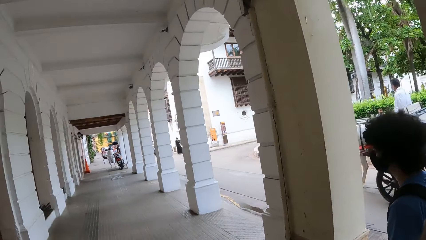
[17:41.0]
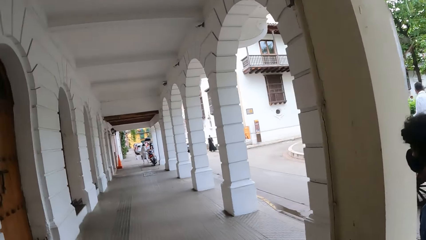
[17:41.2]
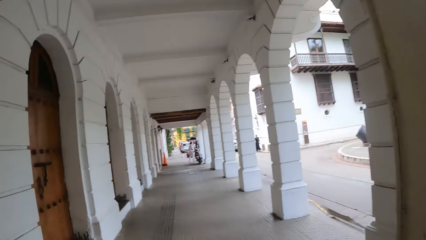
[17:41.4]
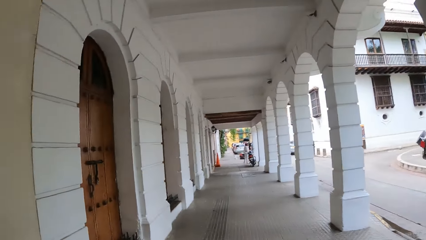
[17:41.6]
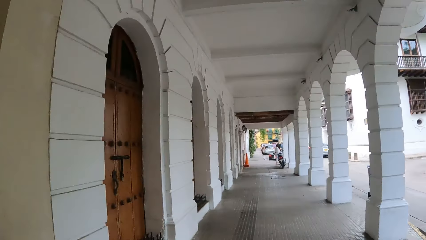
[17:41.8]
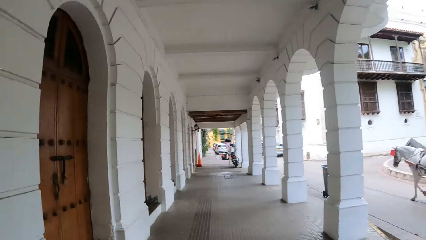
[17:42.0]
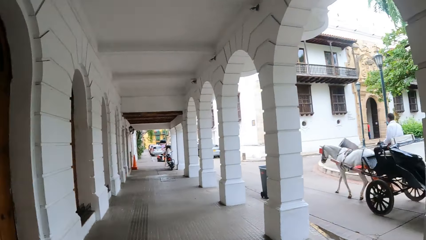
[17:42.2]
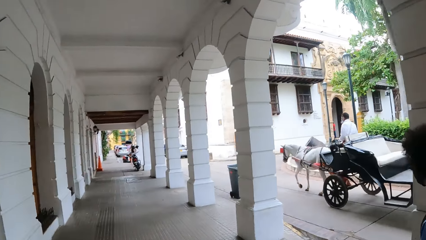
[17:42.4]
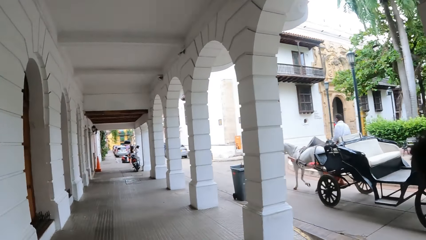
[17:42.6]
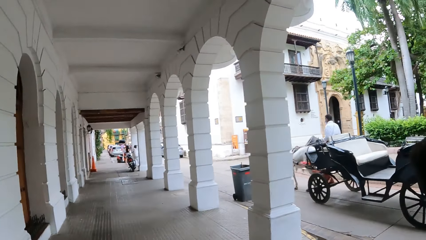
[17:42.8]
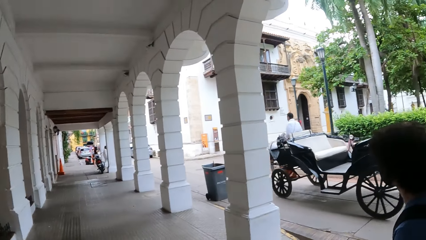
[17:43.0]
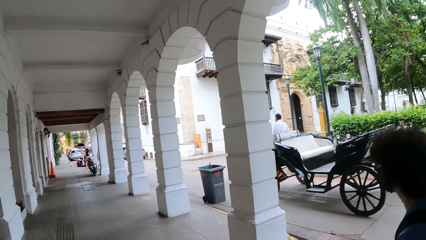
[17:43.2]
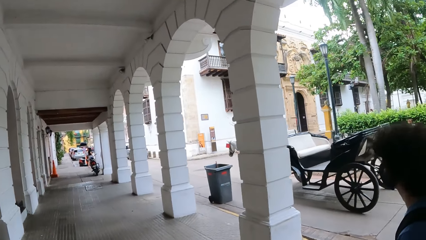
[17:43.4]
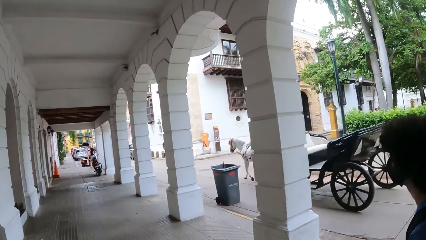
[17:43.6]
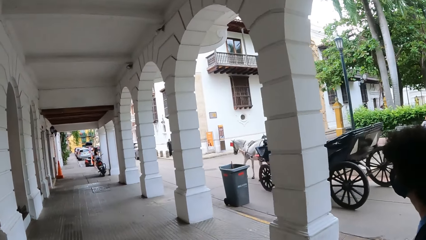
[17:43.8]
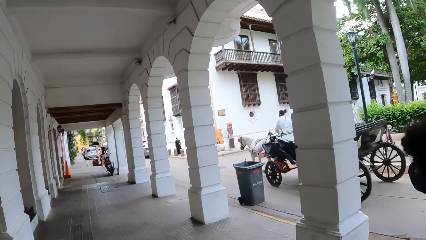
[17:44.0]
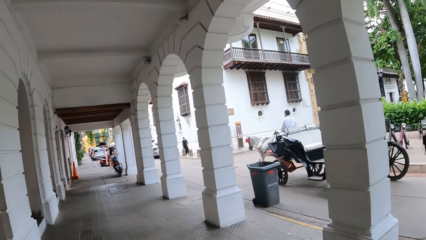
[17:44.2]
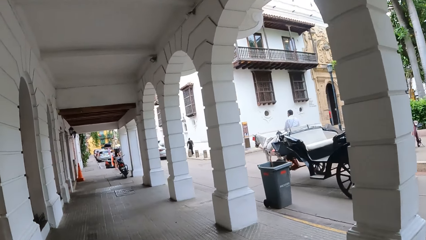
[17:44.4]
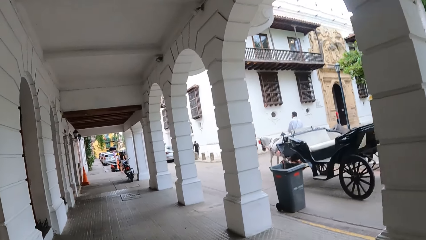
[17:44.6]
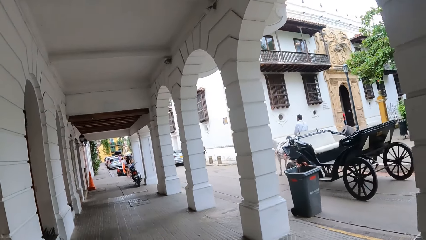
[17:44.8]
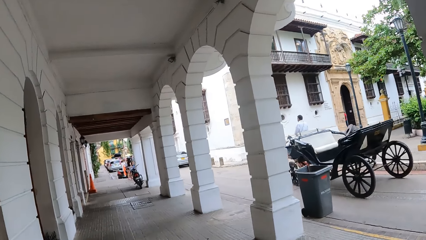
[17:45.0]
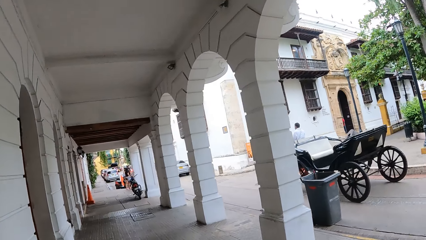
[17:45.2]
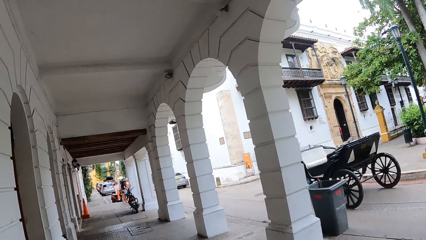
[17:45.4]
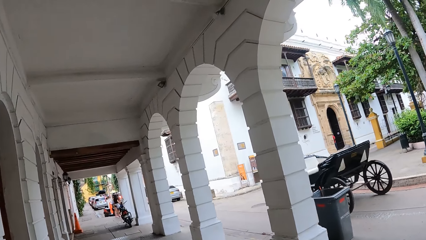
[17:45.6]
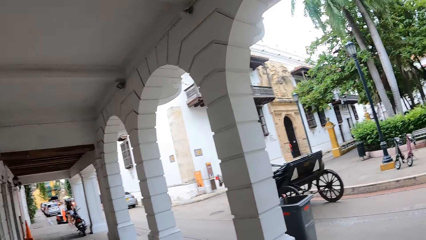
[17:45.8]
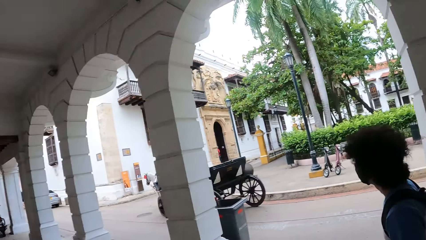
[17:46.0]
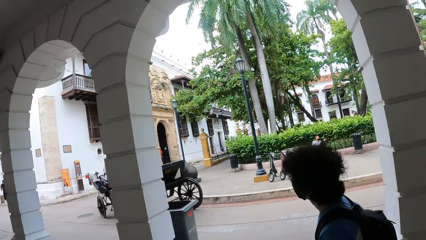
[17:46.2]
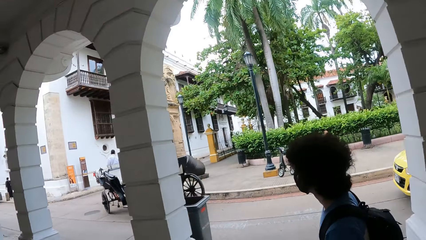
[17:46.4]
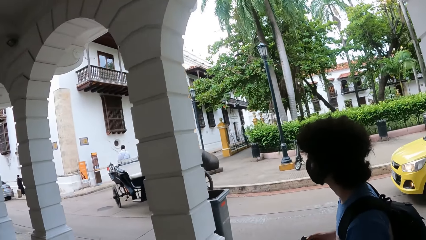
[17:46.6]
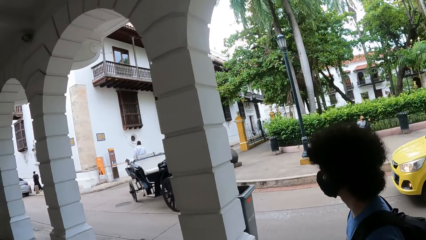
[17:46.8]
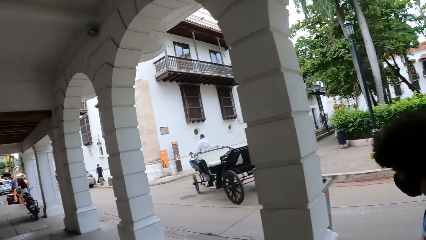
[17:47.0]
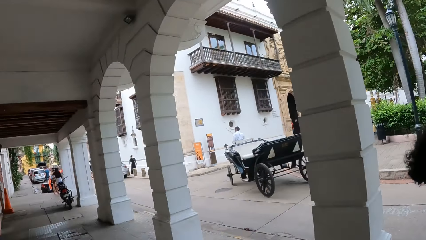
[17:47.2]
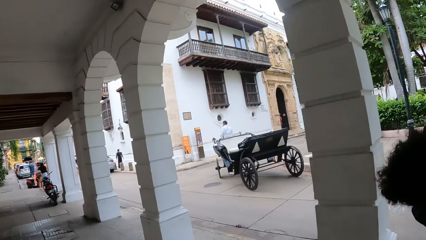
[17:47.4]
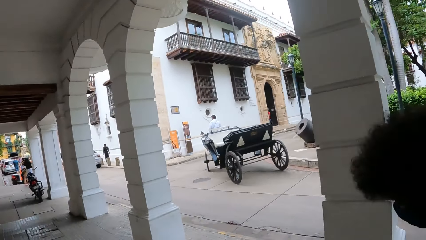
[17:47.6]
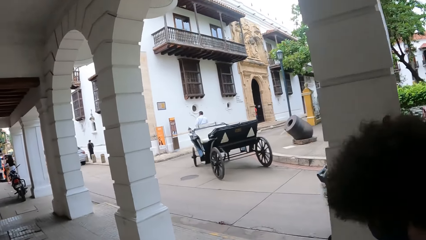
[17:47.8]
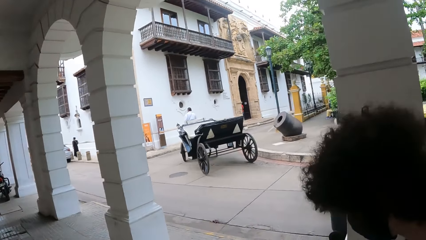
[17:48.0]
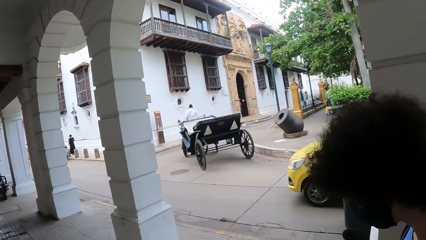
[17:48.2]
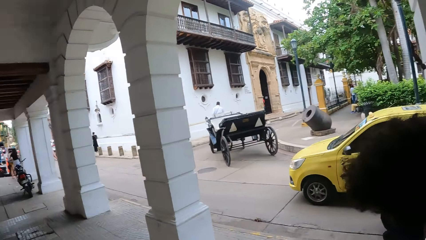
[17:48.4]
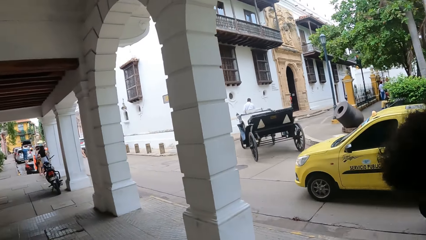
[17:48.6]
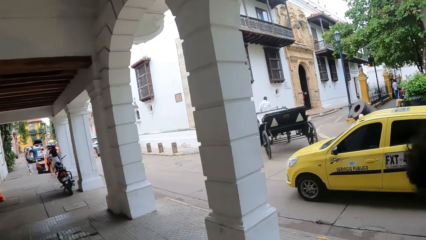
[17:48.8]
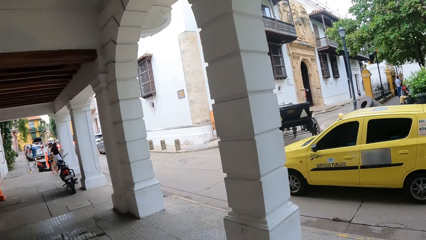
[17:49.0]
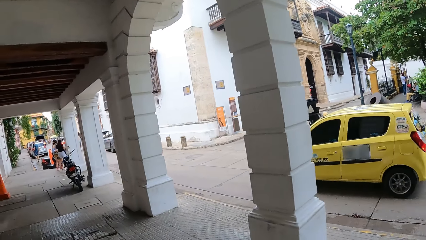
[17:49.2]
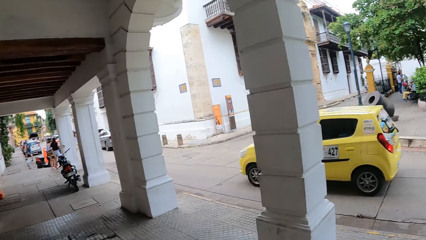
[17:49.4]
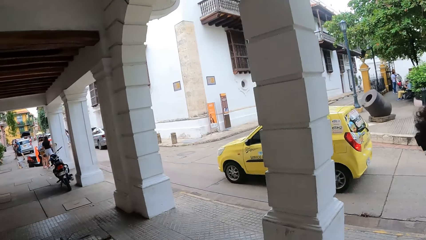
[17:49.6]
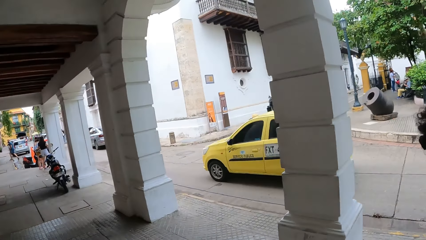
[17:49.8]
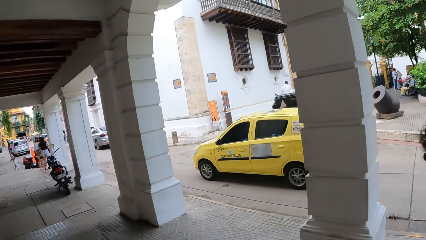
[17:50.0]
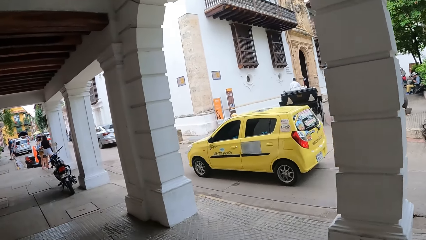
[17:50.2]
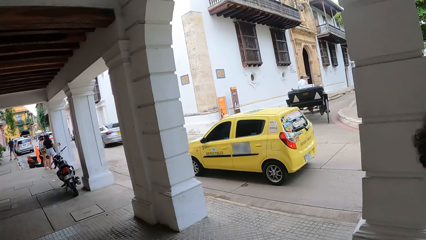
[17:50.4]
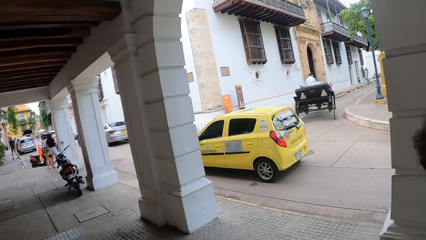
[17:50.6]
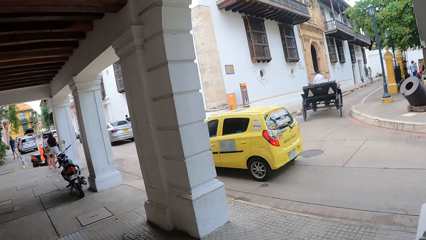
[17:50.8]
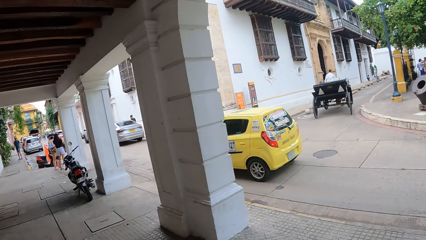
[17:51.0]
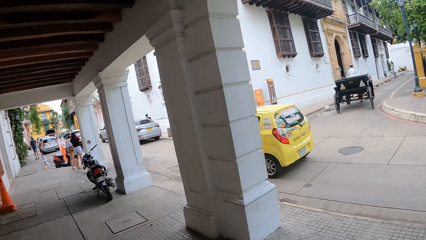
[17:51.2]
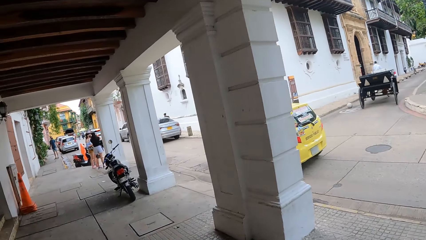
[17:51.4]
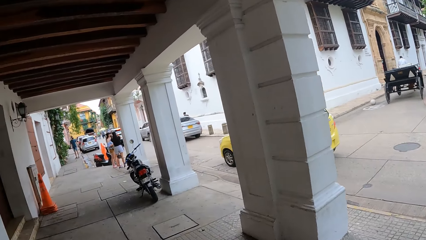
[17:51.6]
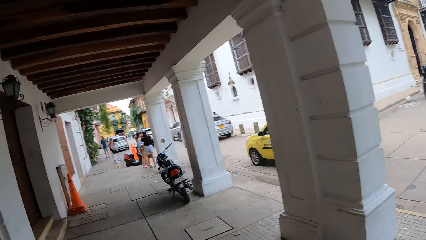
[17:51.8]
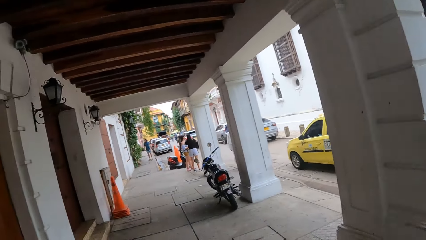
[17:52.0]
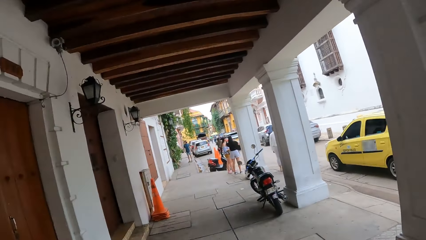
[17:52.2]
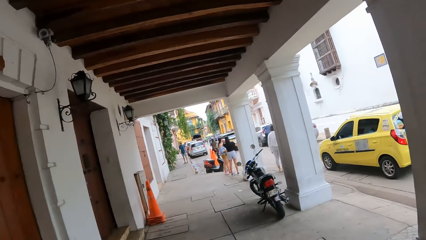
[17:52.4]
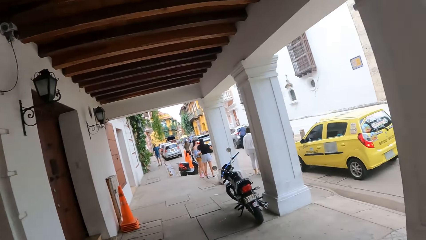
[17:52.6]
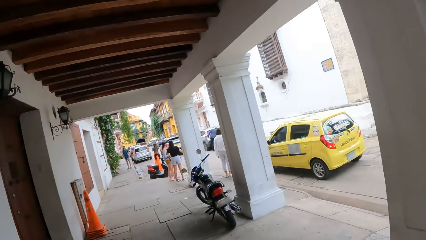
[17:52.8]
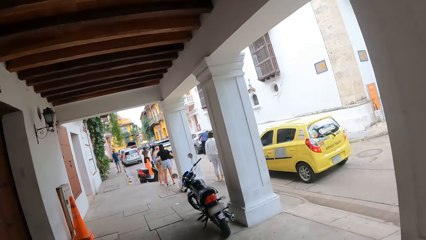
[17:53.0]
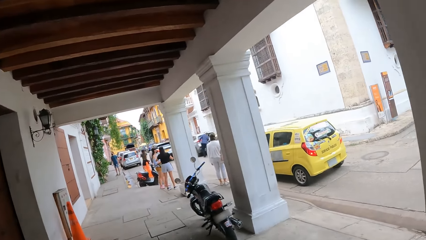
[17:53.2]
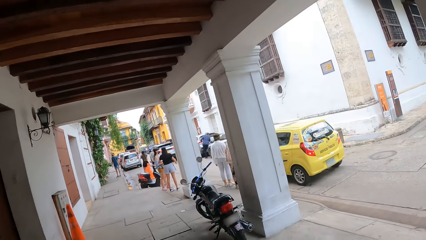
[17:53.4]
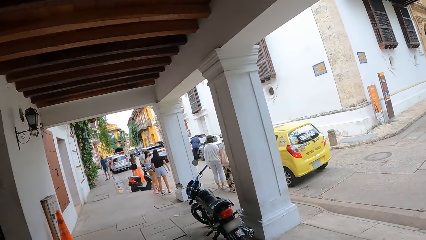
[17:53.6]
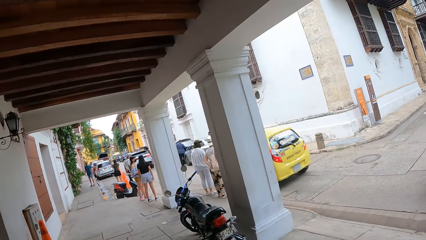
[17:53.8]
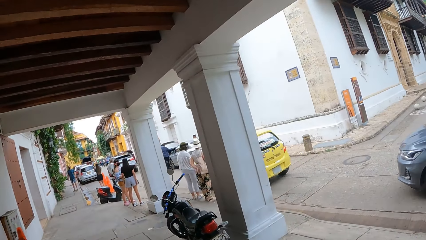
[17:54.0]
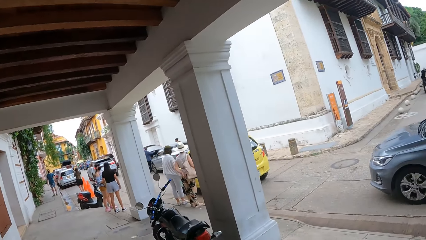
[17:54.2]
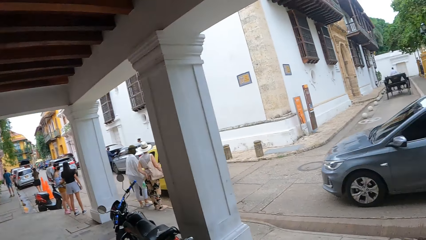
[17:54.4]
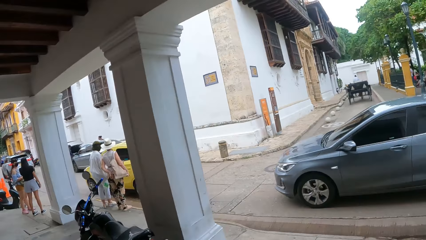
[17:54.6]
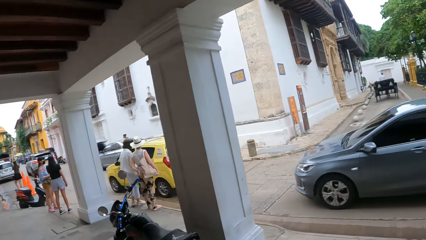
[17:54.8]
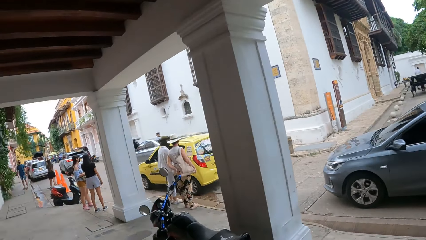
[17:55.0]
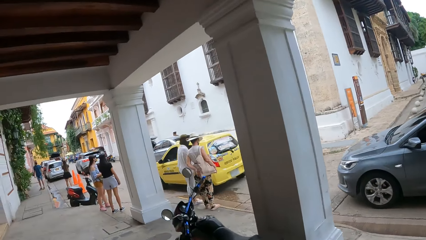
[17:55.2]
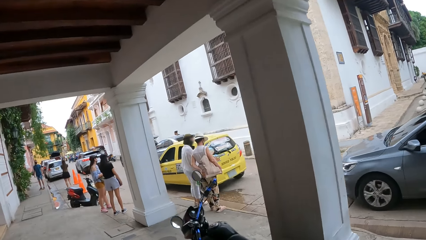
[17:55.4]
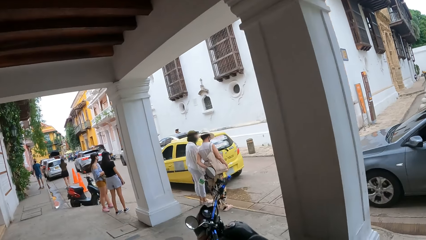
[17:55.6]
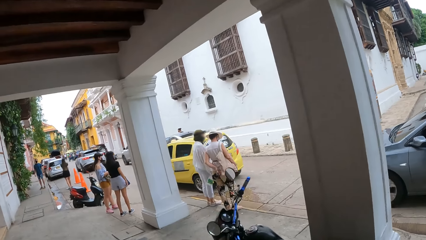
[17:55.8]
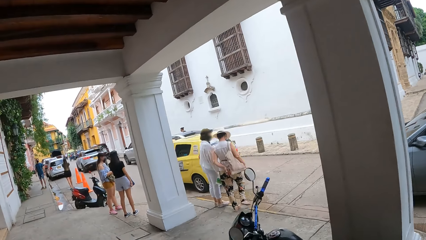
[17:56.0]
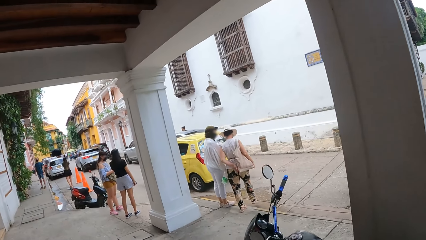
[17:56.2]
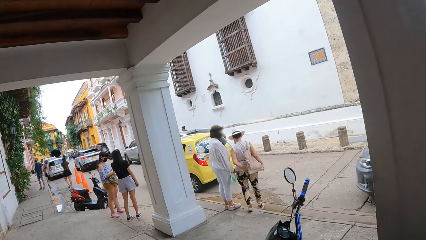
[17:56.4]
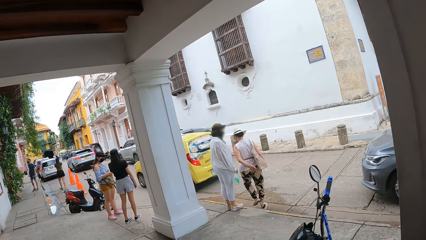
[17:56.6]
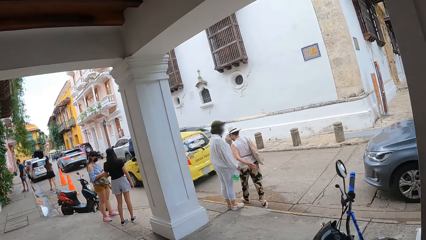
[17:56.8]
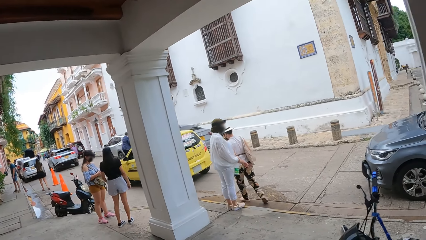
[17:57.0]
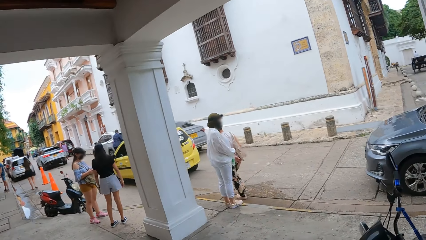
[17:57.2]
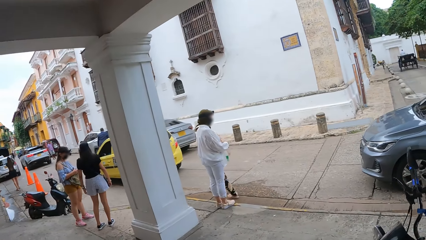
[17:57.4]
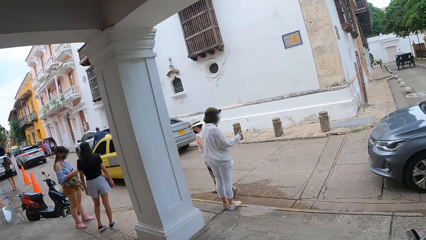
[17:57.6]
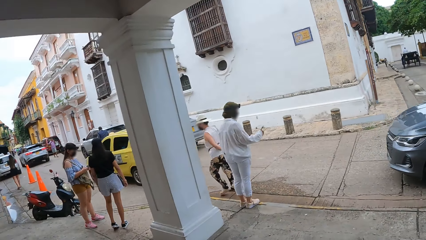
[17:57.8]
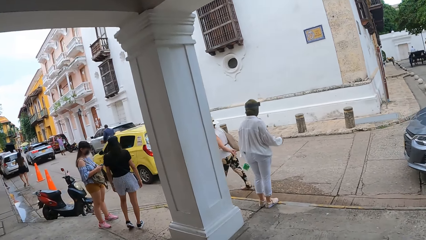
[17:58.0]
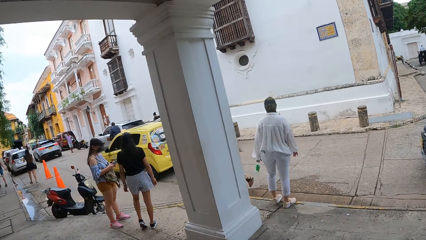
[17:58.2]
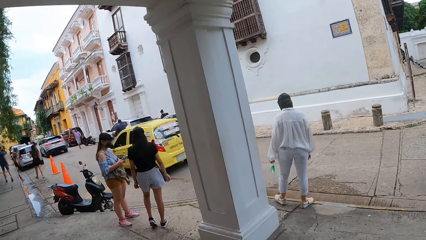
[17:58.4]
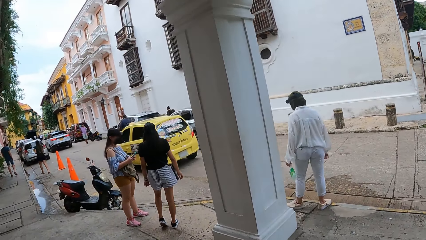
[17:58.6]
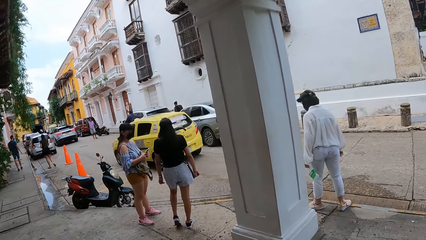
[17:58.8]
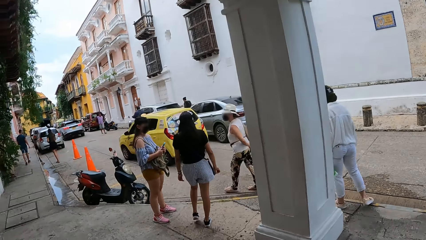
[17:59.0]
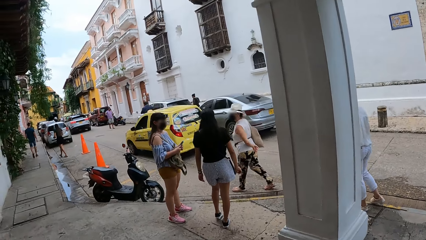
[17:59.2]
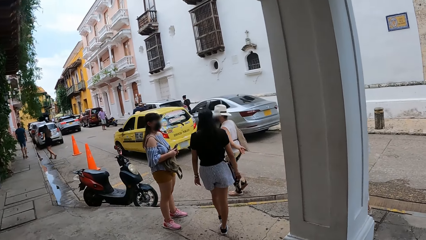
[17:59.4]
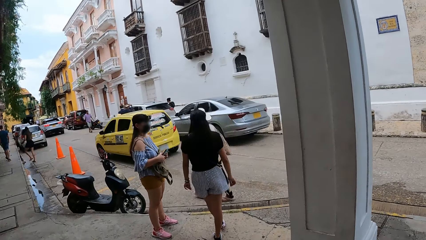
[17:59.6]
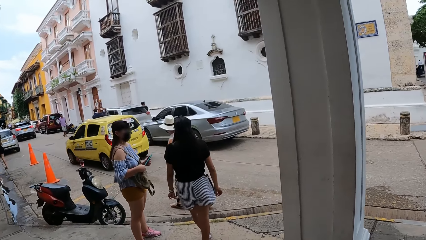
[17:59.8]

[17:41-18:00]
The camera wearer looks at the chariot. They look around.
